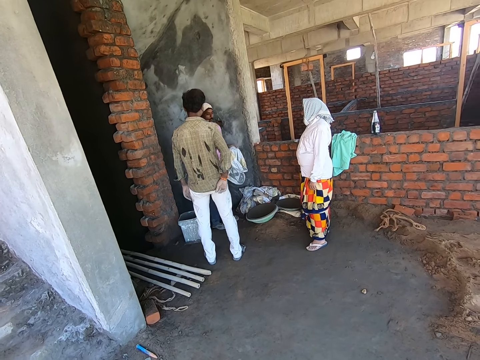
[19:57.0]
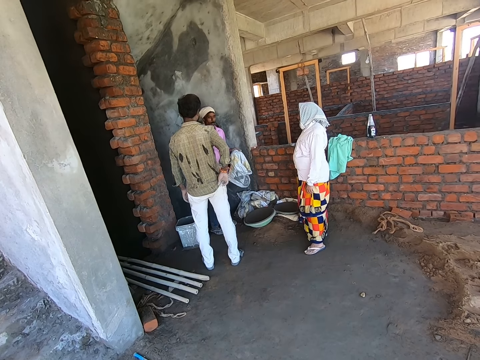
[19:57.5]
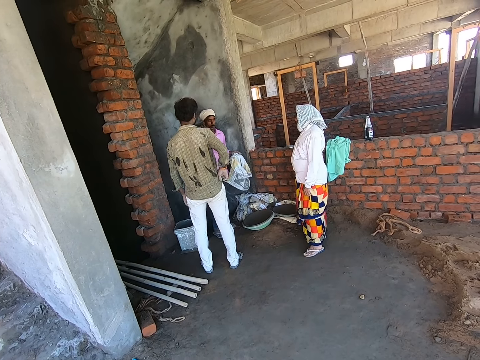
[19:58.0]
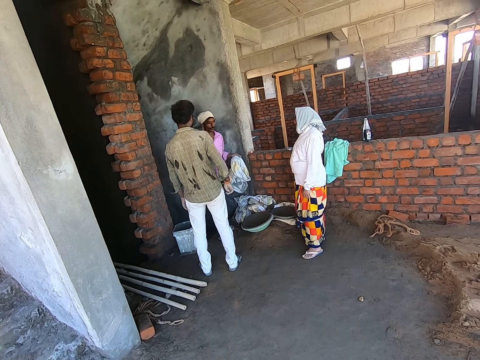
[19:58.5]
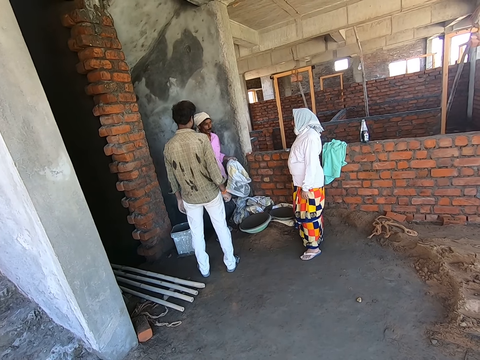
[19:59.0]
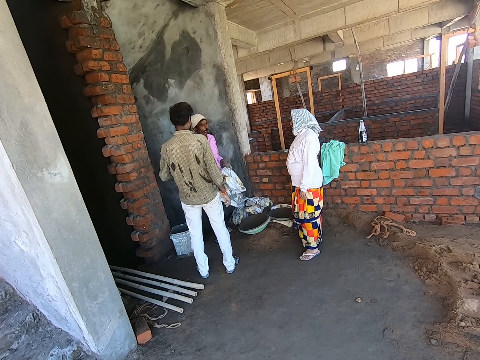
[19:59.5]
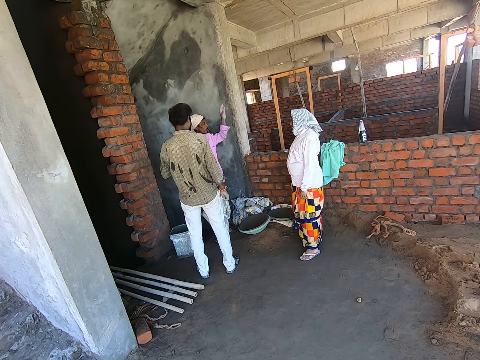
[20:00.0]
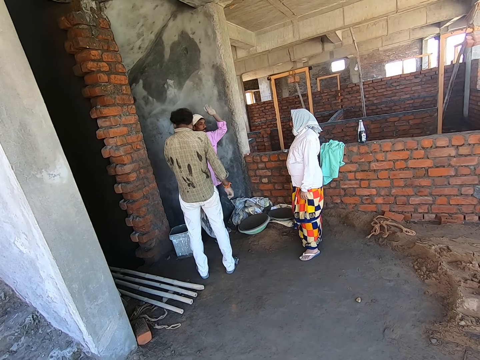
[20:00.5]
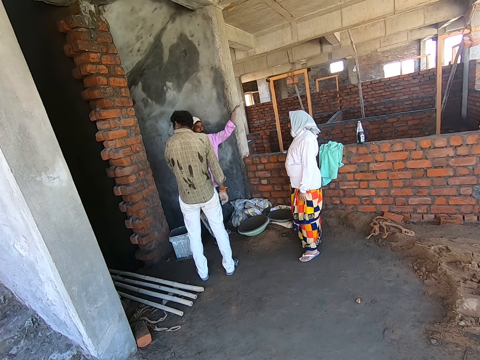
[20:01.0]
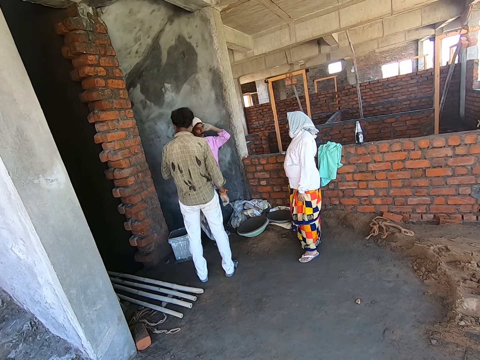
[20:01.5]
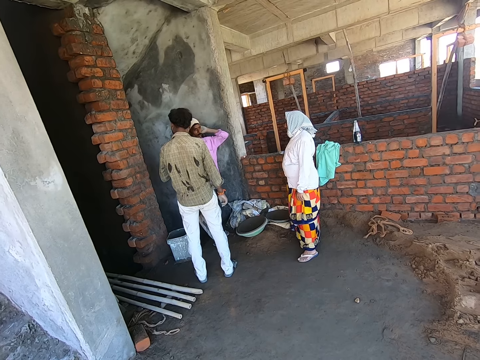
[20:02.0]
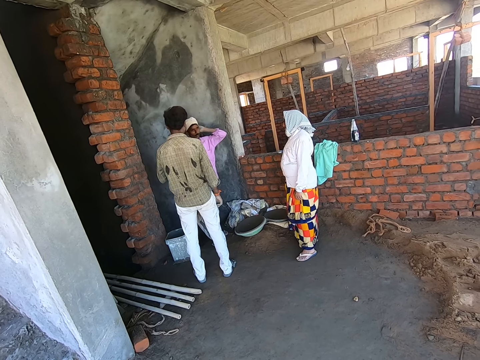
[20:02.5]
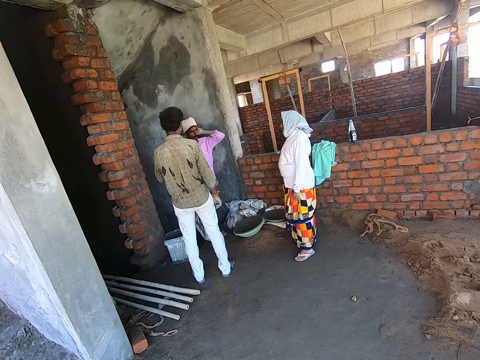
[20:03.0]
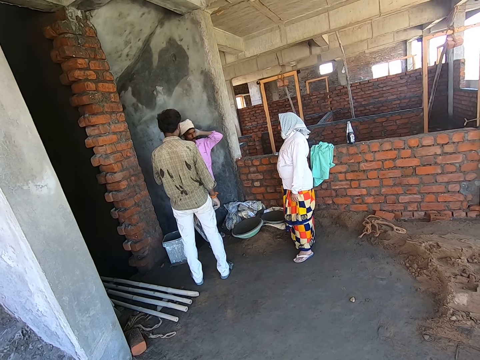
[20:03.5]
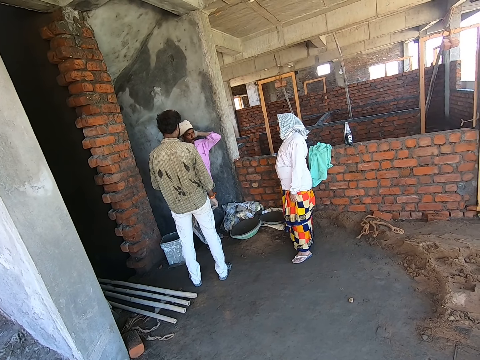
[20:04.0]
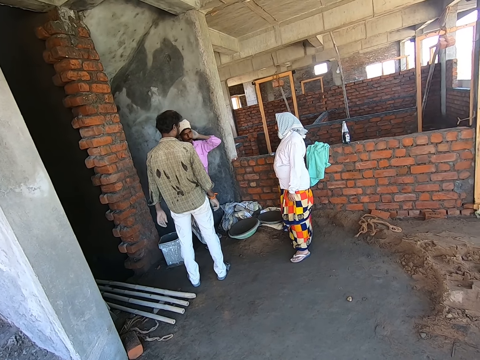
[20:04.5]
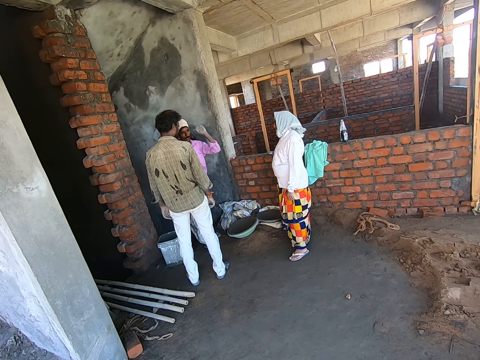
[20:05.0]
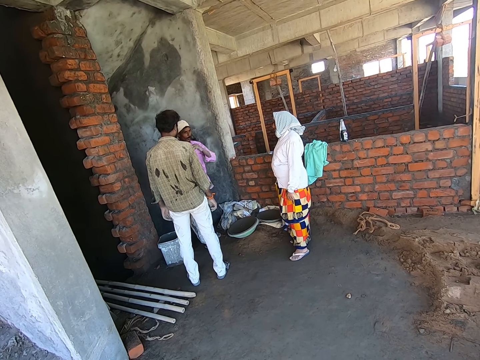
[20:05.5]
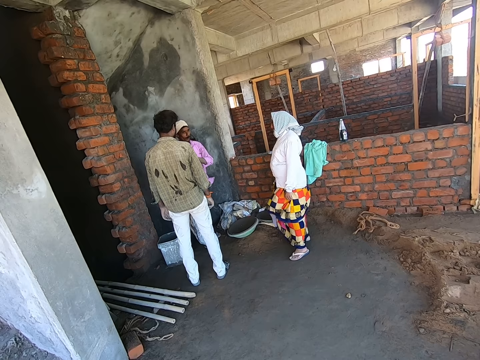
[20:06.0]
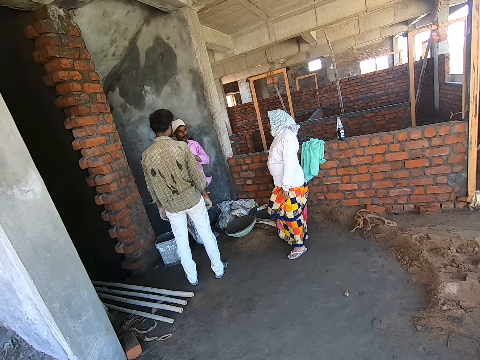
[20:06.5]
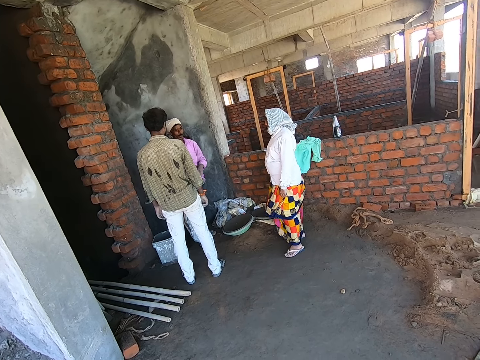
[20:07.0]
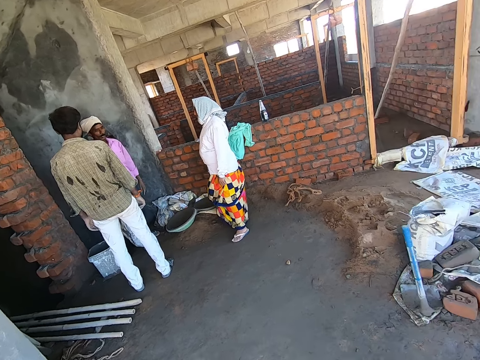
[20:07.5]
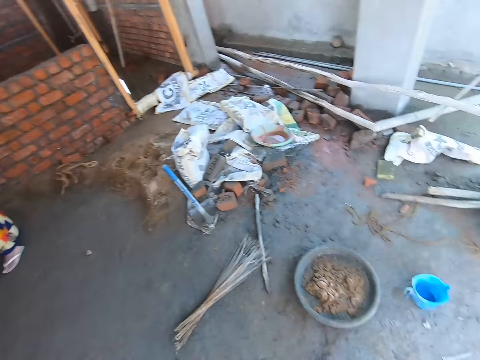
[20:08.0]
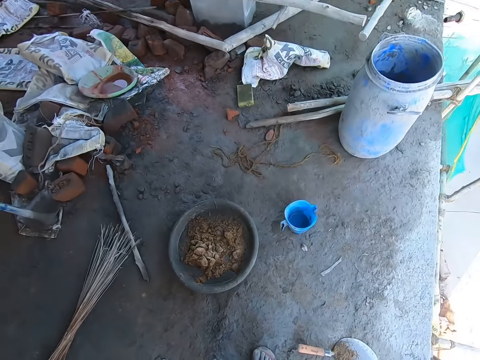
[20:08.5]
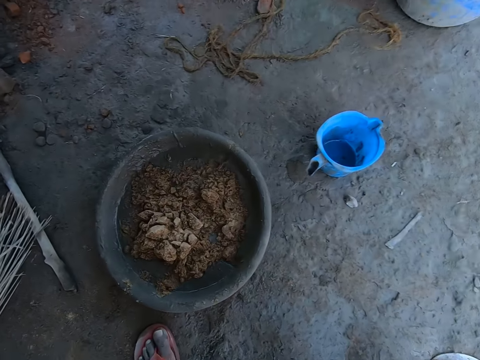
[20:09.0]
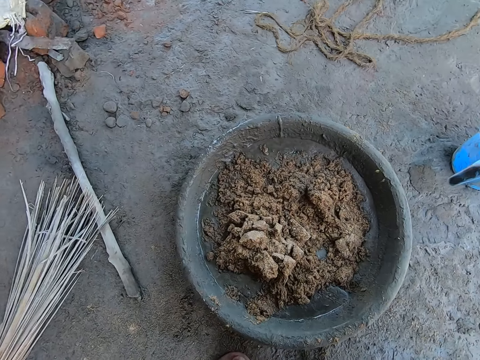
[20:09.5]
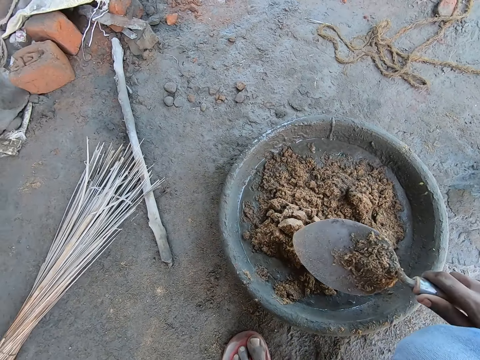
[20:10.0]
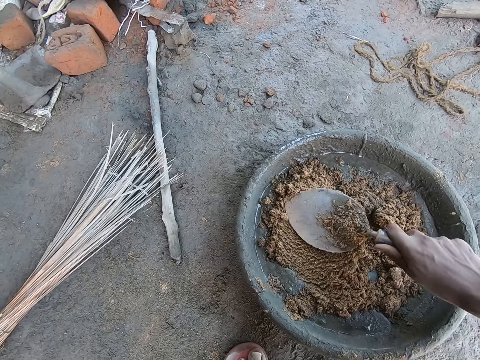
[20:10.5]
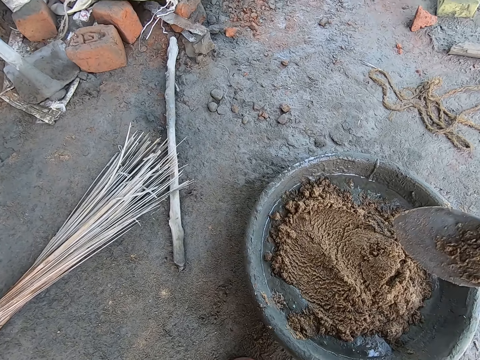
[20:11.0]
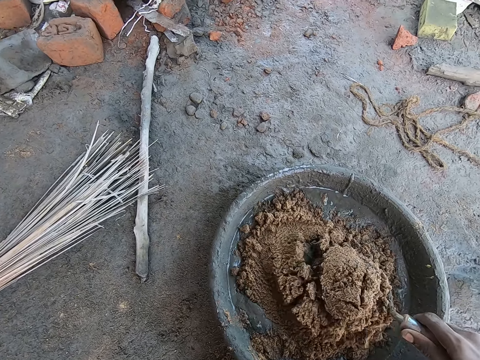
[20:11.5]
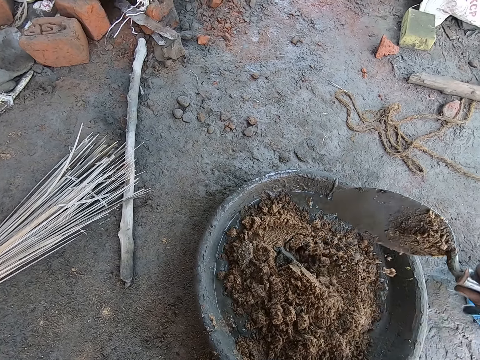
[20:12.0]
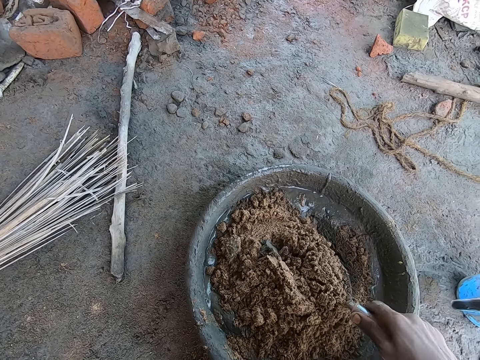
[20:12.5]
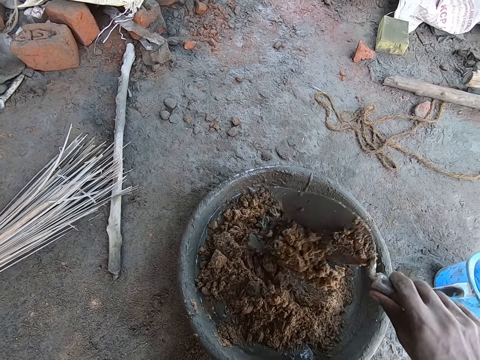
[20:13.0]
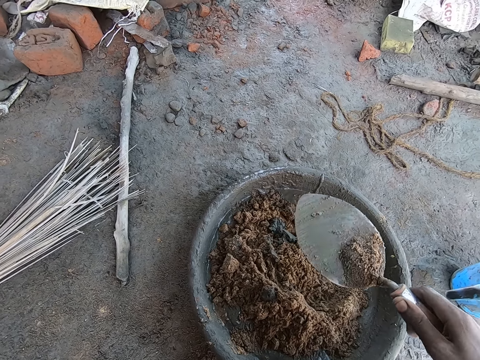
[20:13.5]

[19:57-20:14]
A person touches a cloth with the right hand. Another person raises the left hand, touches her head, and moves the left hand. The camera wearer turns around. He bends towards the basin. He passes the trowel on the sand. He mixes the sand and the mortar in the head pan with the hand trowel in his right hand.

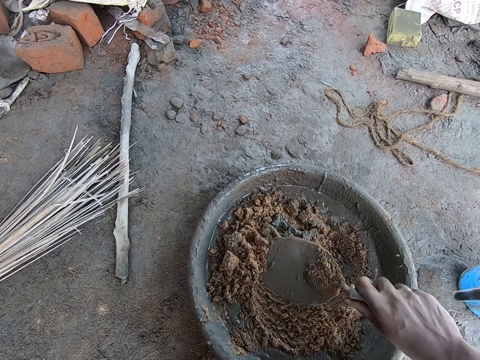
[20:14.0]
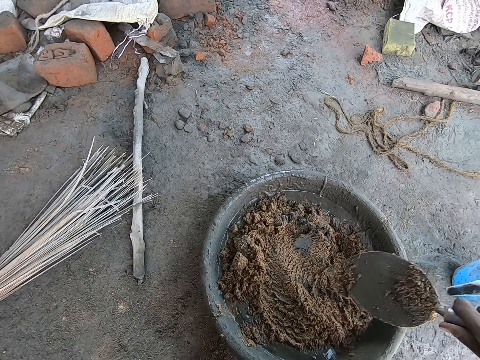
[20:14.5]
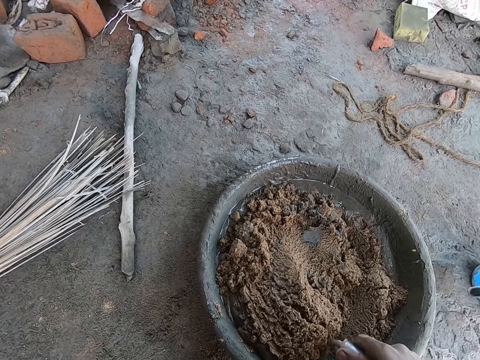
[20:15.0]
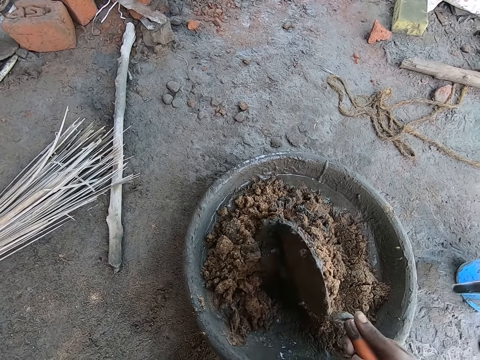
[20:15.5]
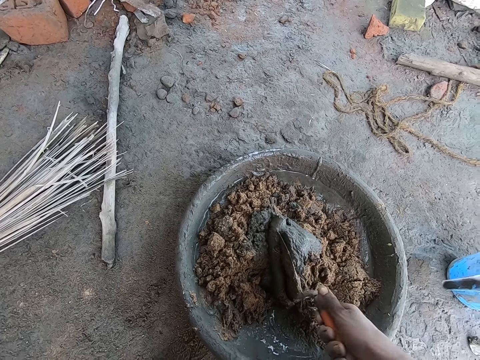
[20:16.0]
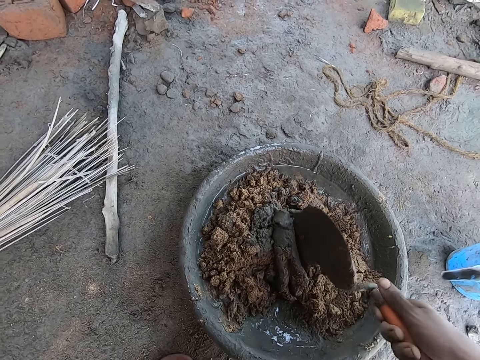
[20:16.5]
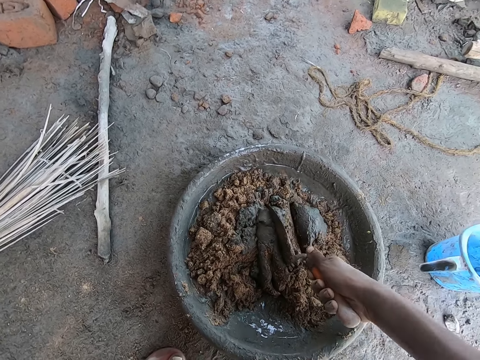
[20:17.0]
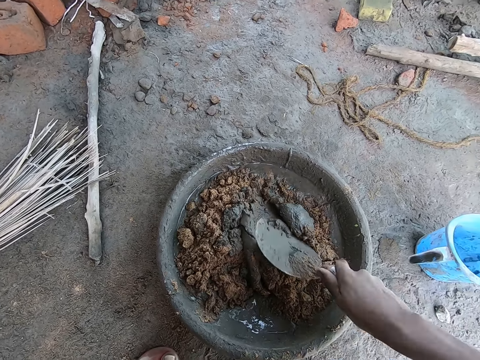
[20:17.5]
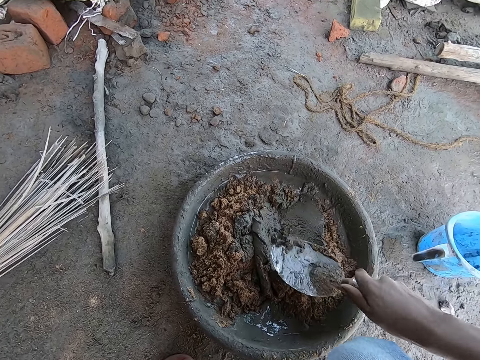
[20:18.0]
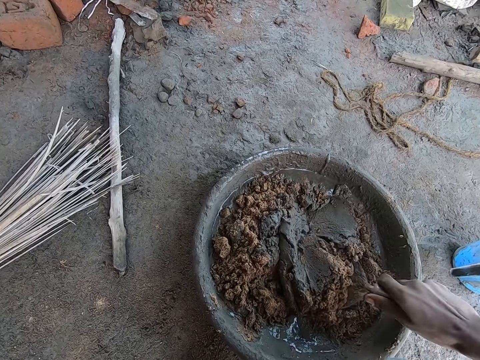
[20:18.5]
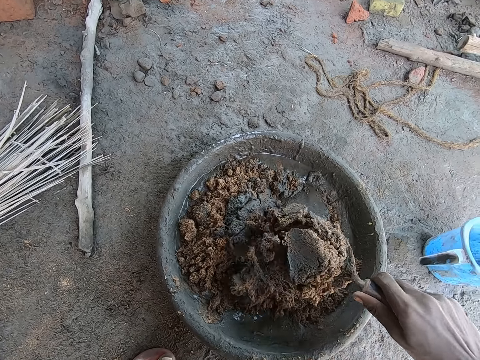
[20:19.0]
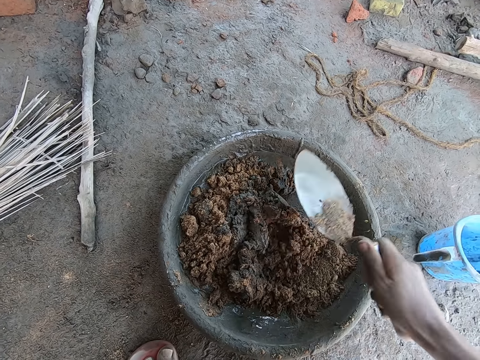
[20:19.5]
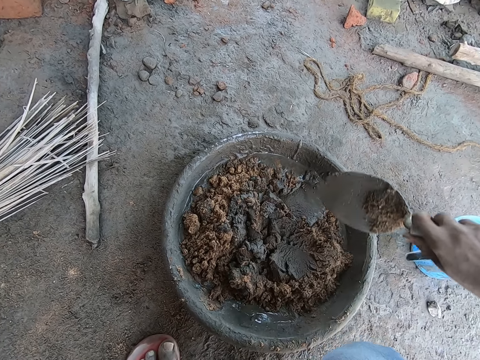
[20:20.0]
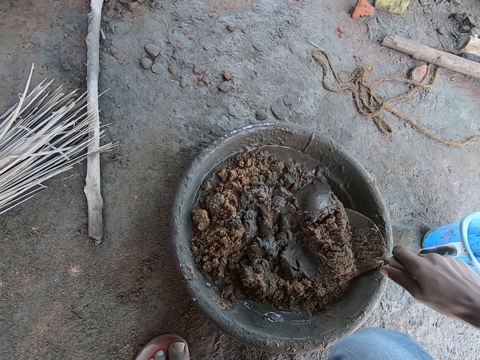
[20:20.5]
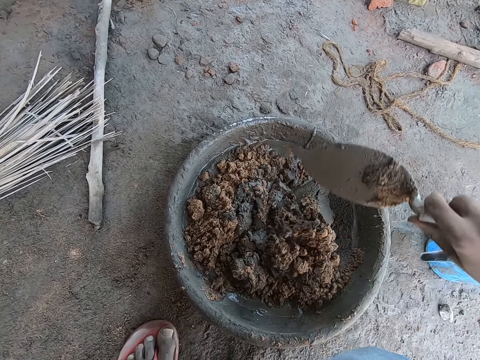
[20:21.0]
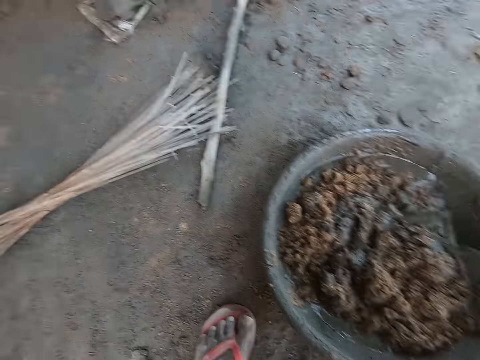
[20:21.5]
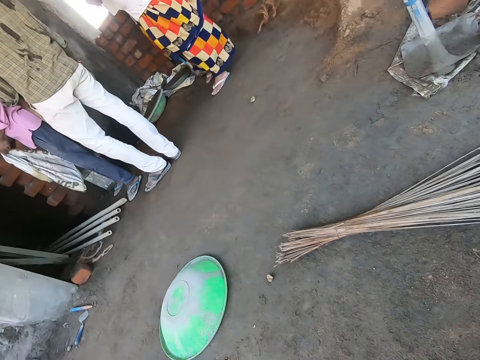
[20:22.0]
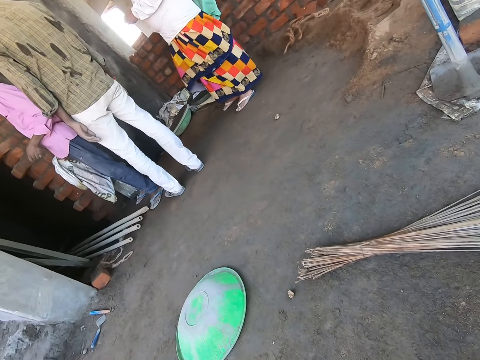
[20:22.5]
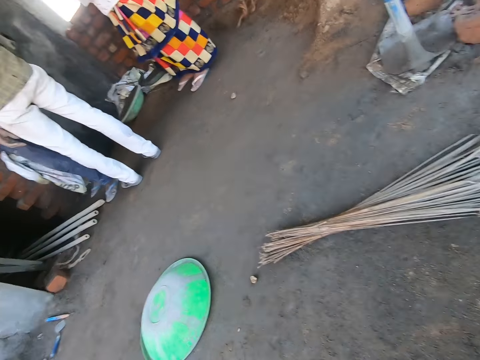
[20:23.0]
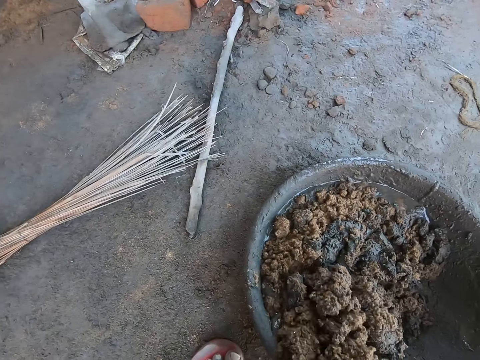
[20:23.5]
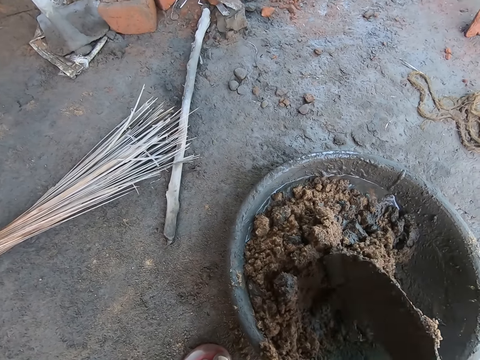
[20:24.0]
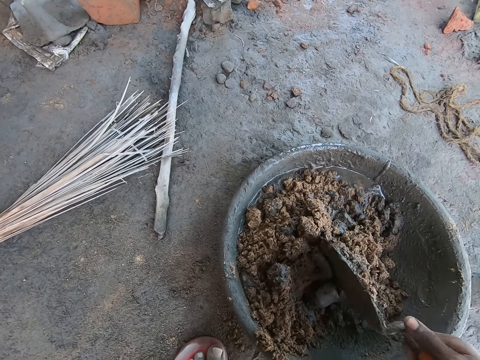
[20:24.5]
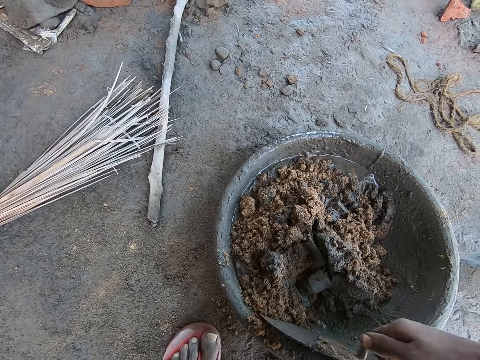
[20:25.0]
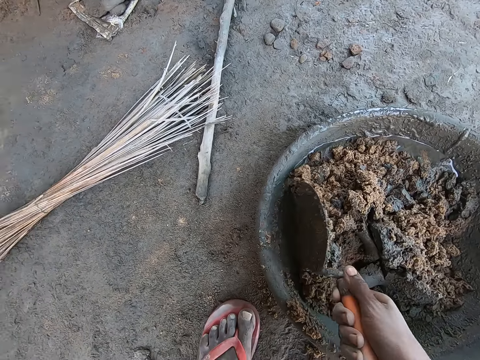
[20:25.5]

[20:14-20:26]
The camera wearer mixes cement with sand. They look aside. They mix the cement with the sand. They look aside.
